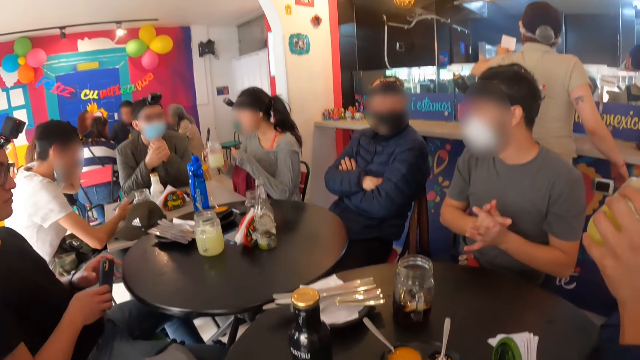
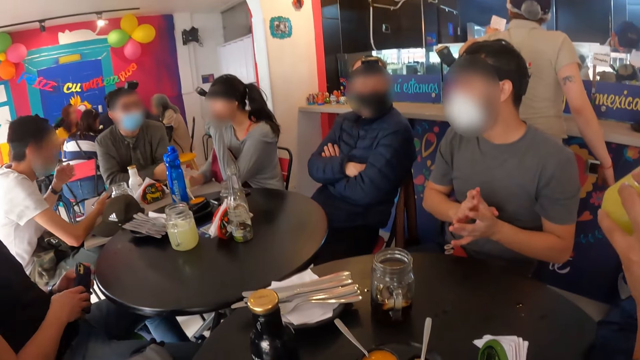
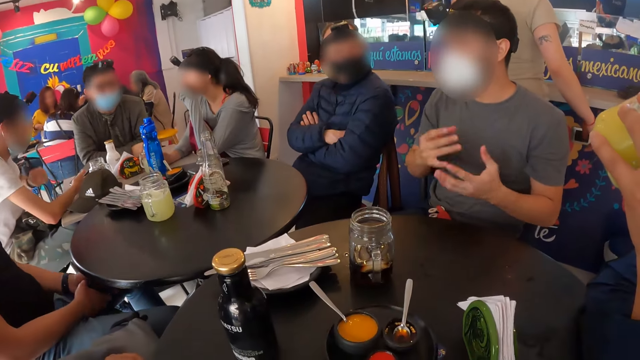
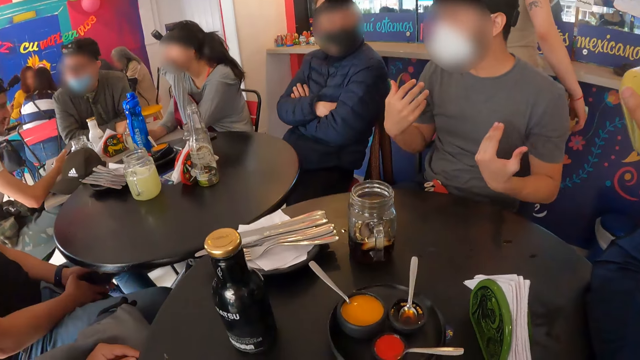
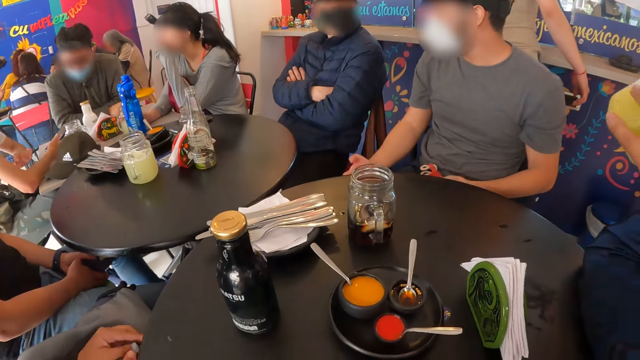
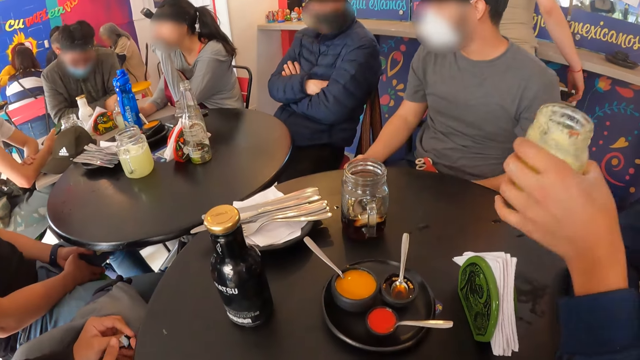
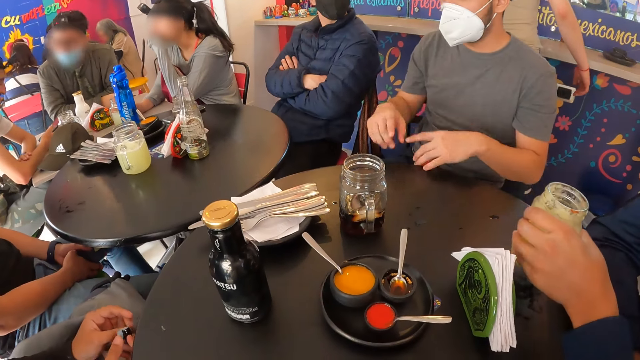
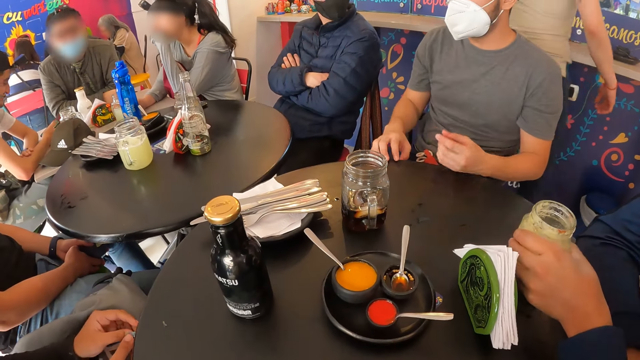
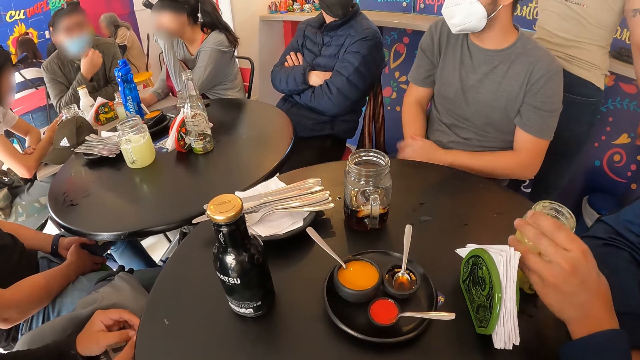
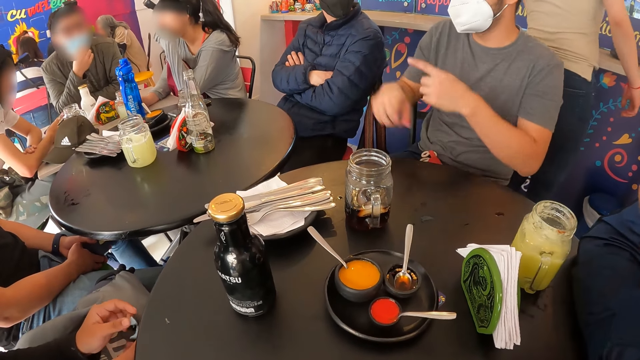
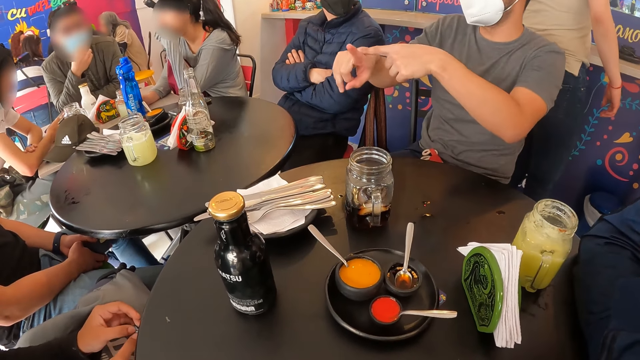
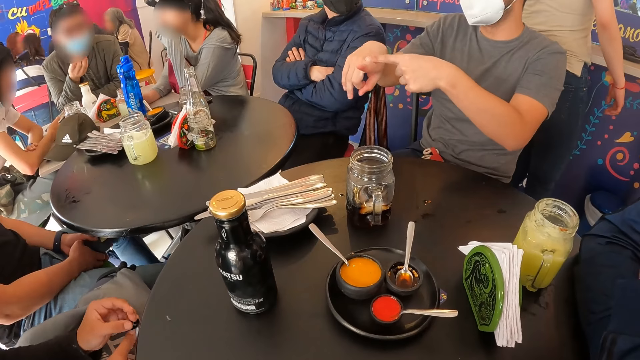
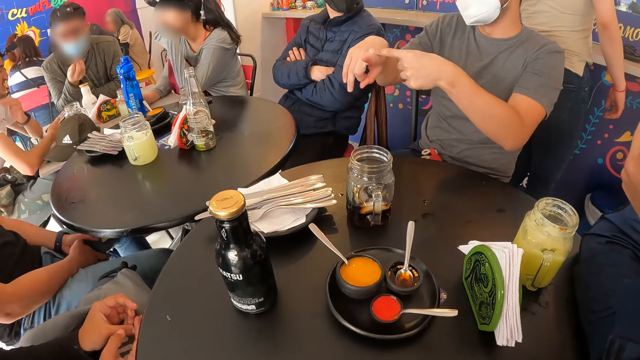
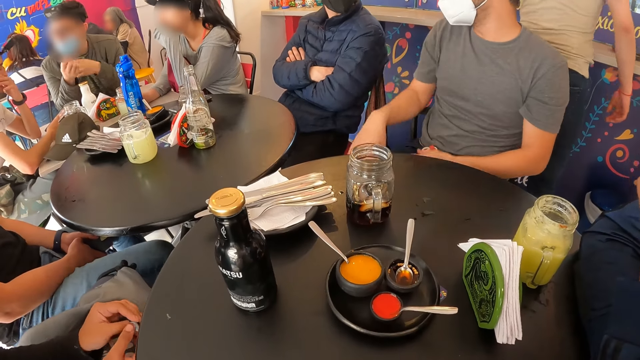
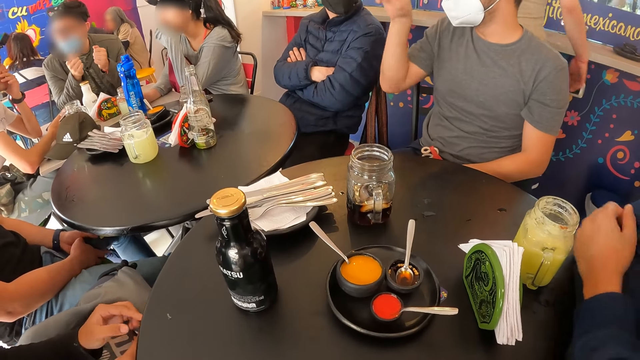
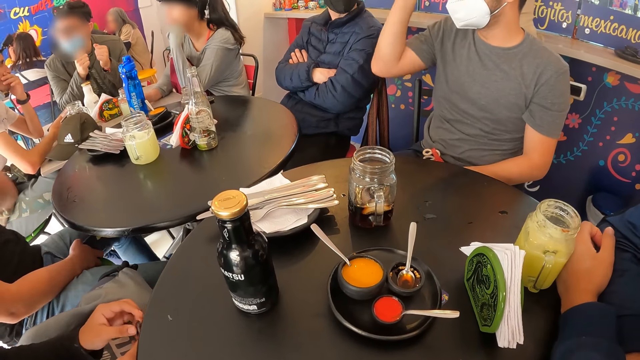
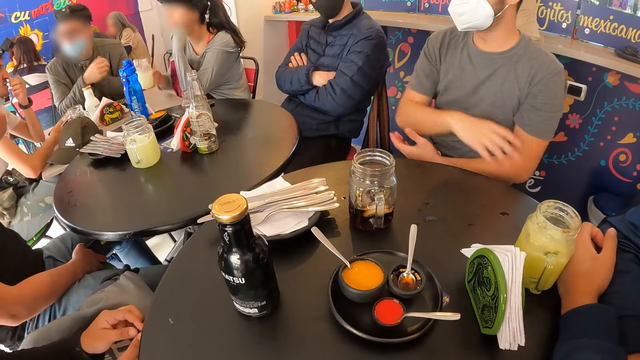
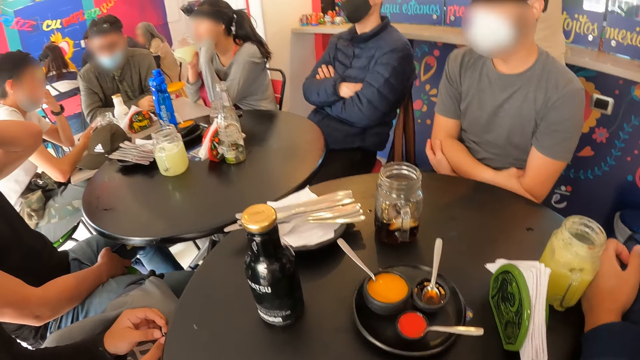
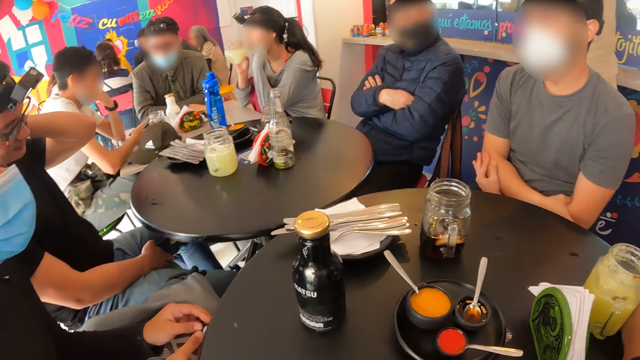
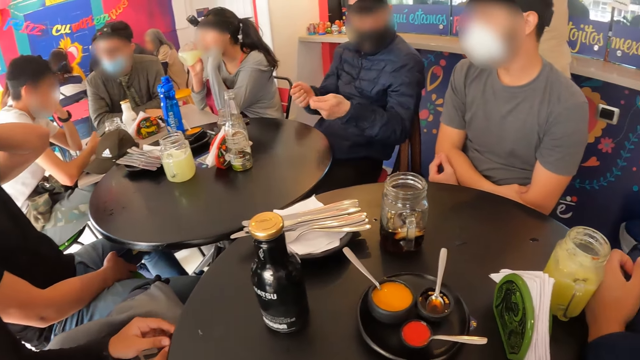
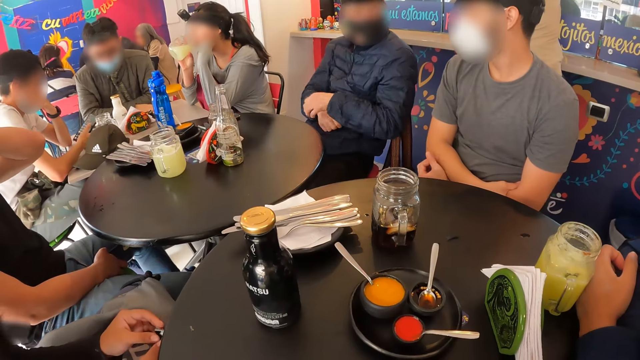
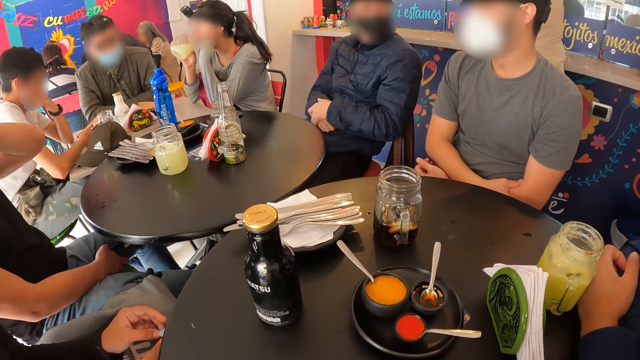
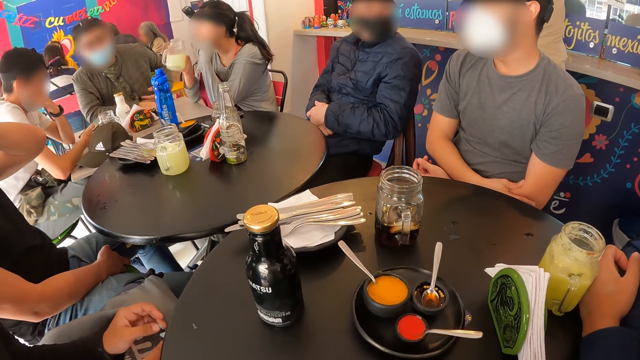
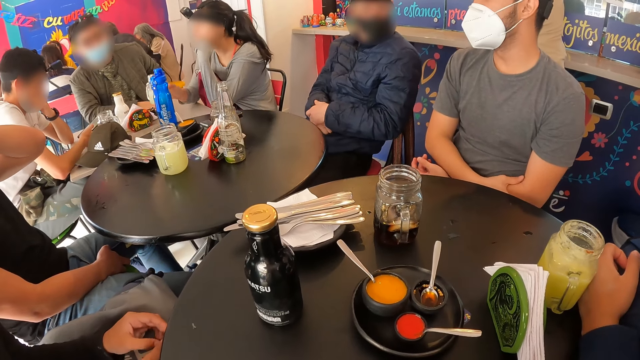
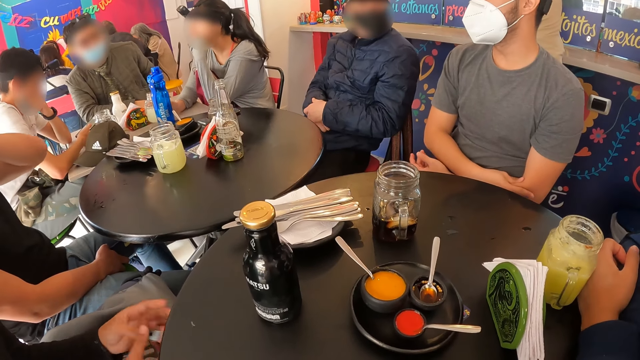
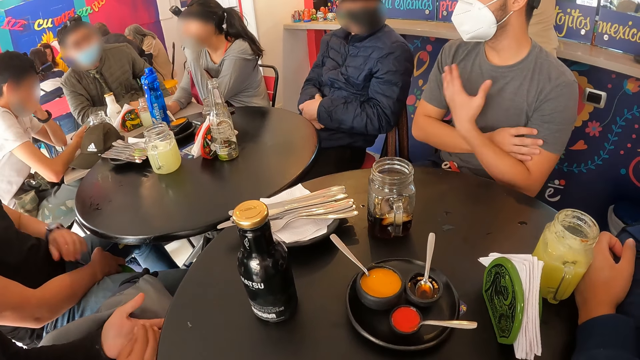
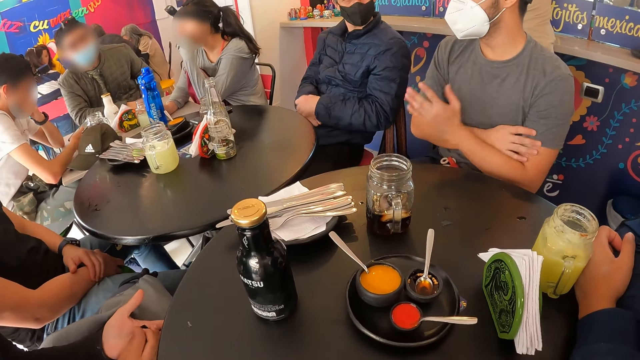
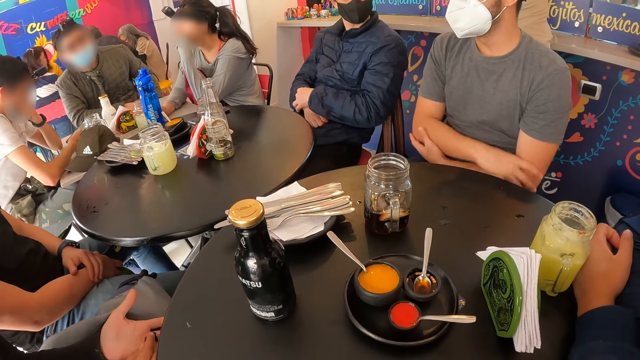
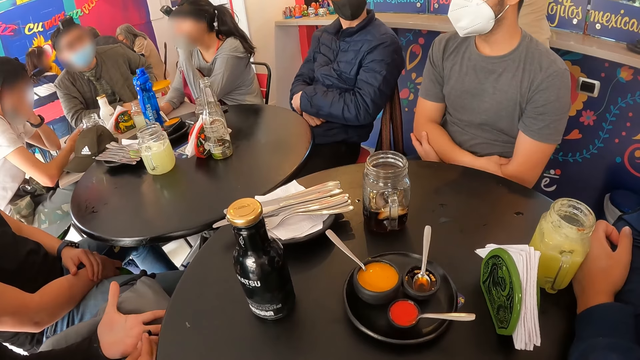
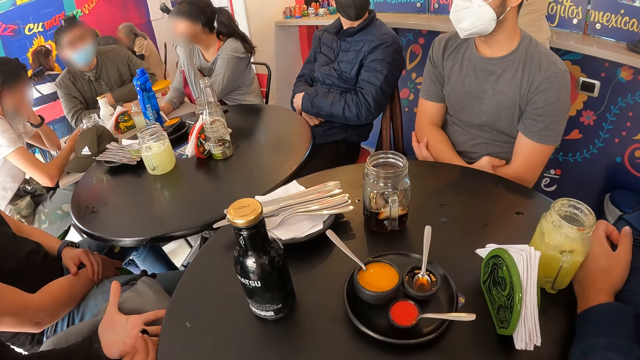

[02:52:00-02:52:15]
A man drinks juice from the glass of juice in his left hand. A woman drops the glass of juice on the table with her right hand. The man drops the glass of juice on the table with his left hand. The man touches his face and relaxes his hand on the table. The woman picks up the glass of juice from the table with her right hand, drinks juice from the glass of juice in her right hand, and drops the glass of juice on the table with her right hand.

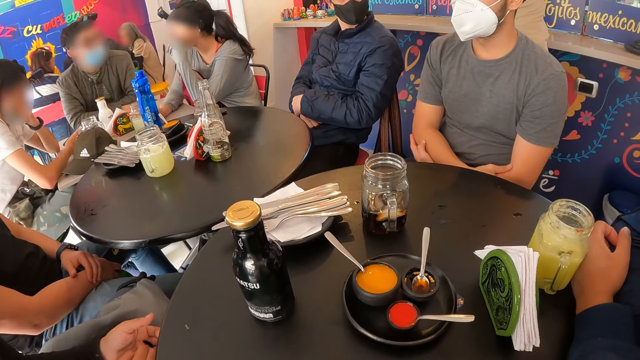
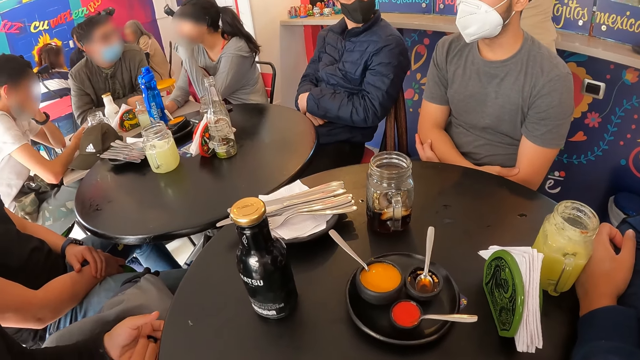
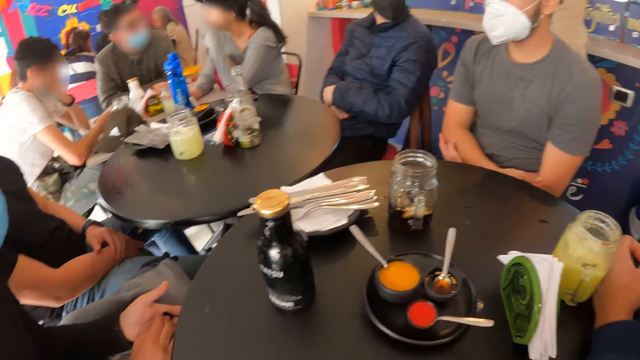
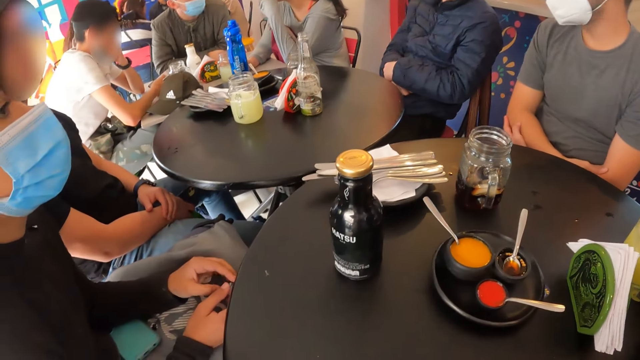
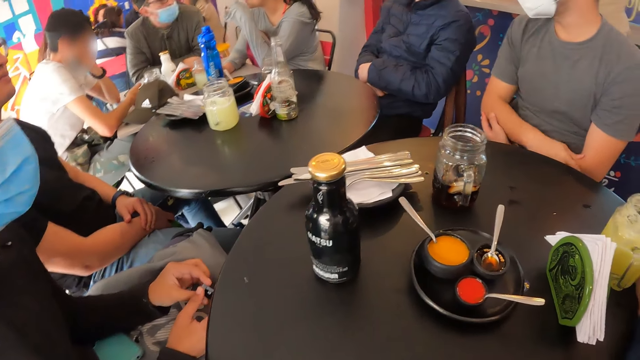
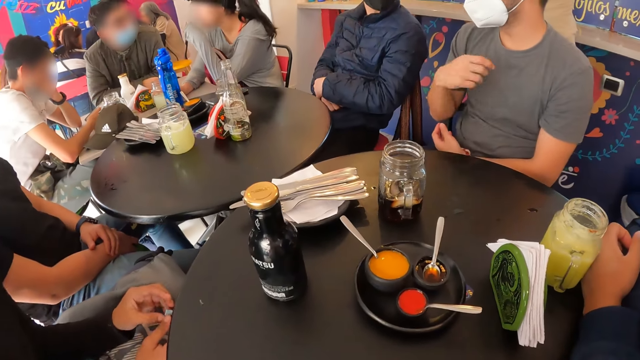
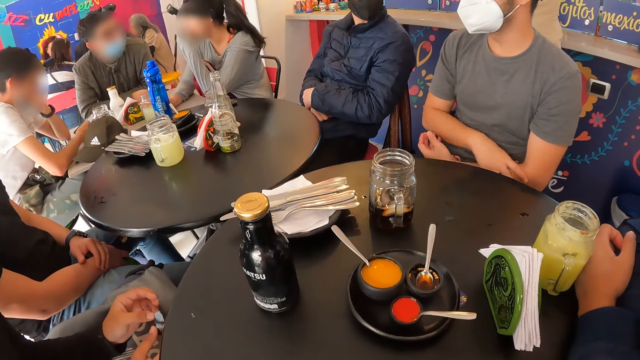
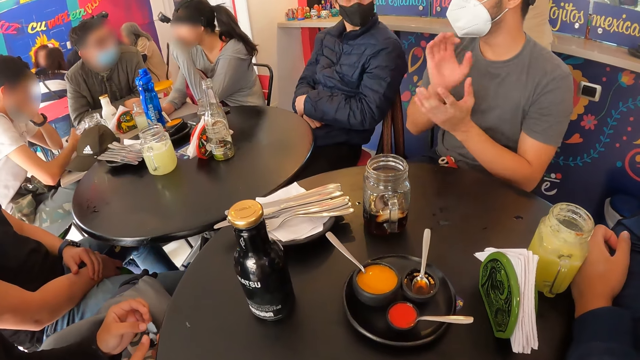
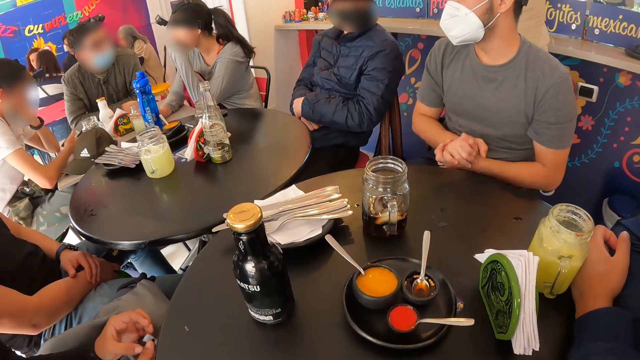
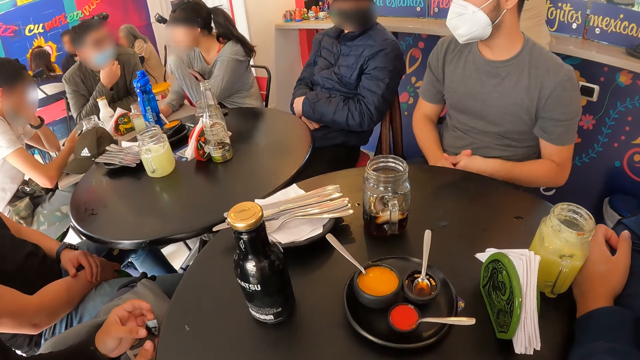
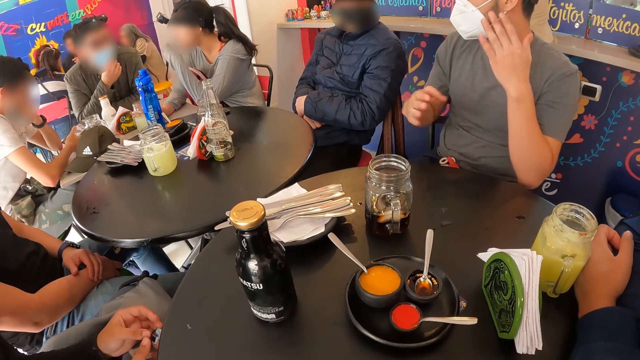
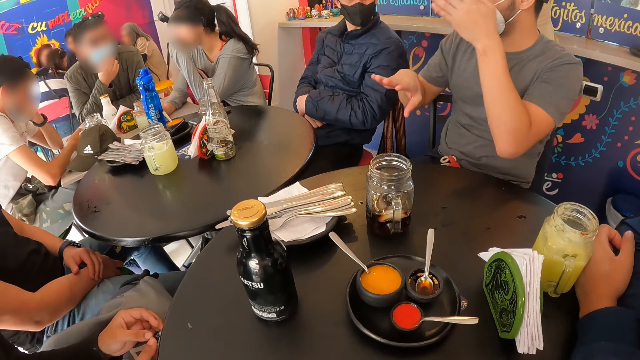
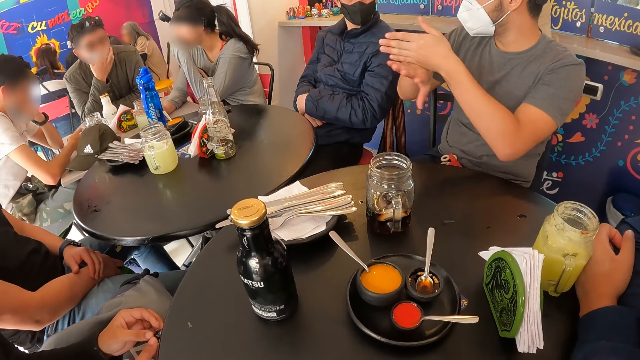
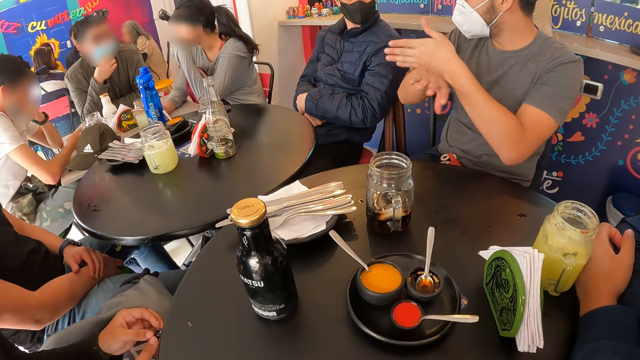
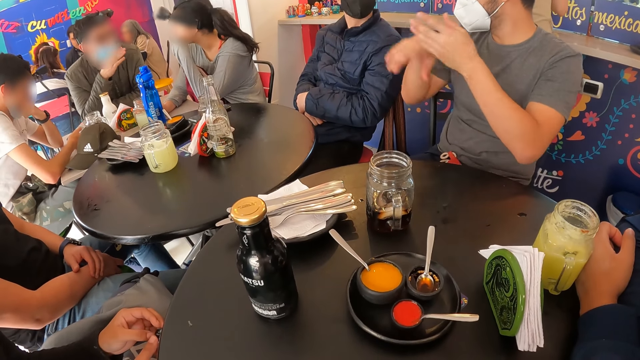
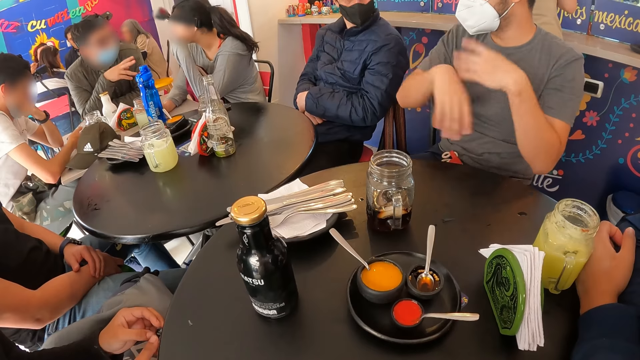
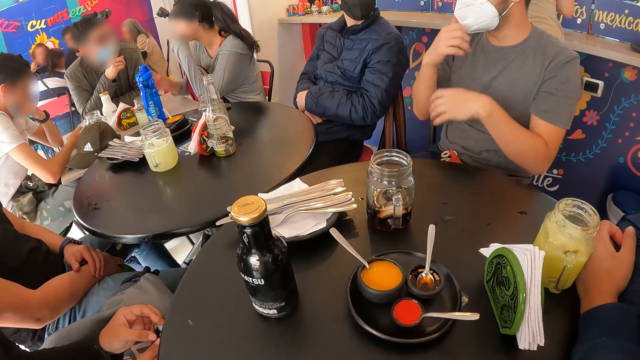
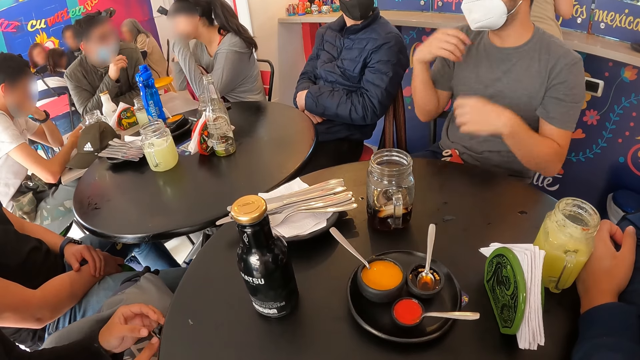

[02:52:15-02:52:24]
A man looks around.
